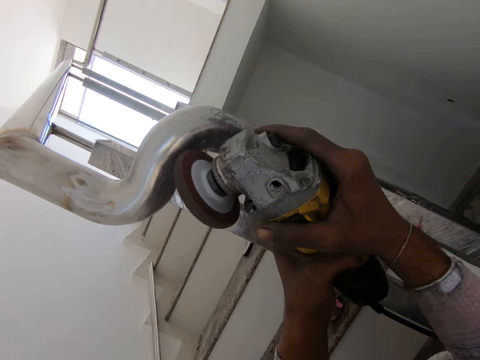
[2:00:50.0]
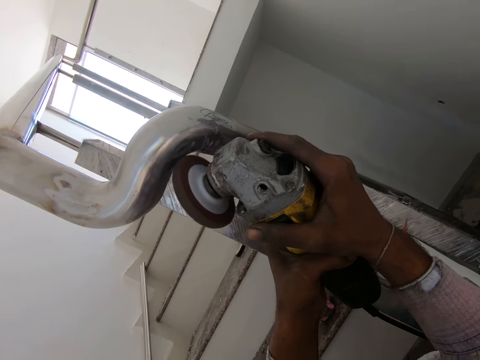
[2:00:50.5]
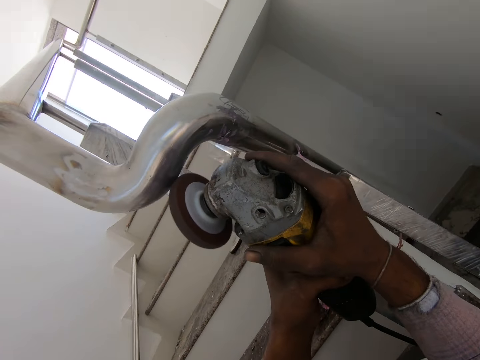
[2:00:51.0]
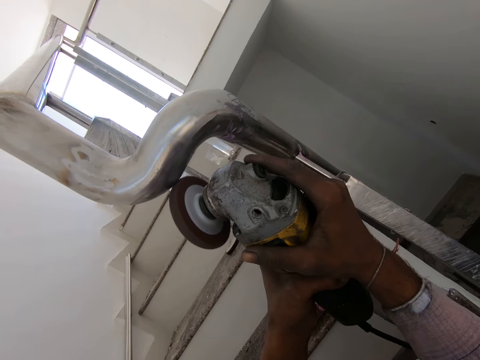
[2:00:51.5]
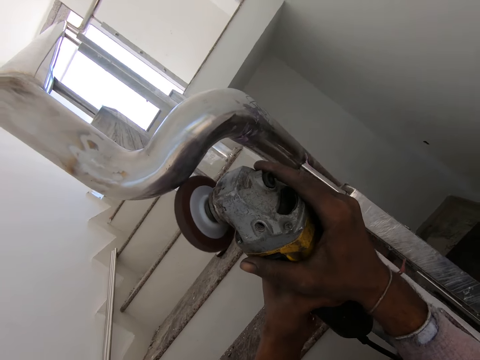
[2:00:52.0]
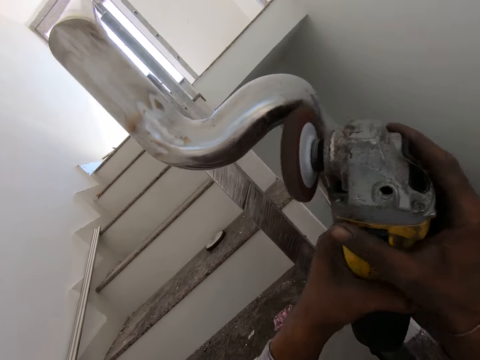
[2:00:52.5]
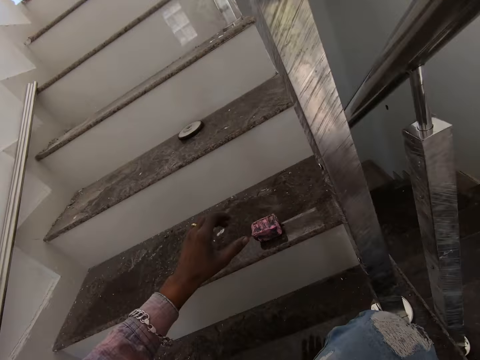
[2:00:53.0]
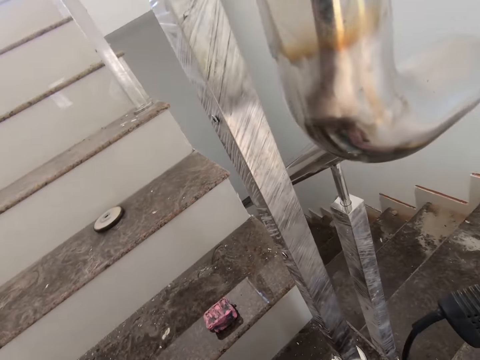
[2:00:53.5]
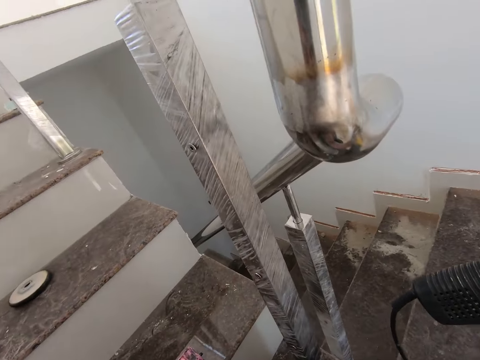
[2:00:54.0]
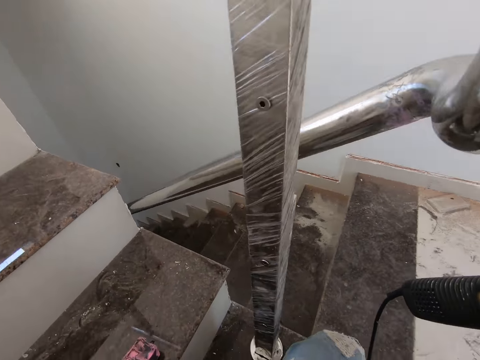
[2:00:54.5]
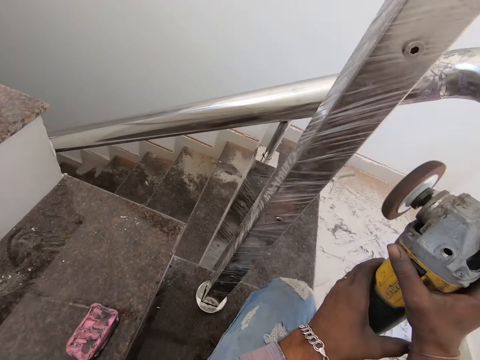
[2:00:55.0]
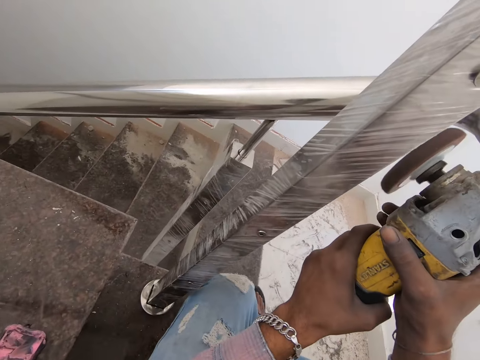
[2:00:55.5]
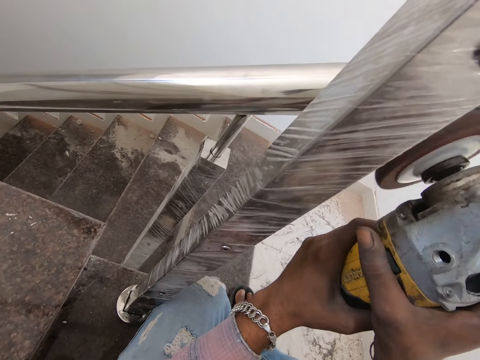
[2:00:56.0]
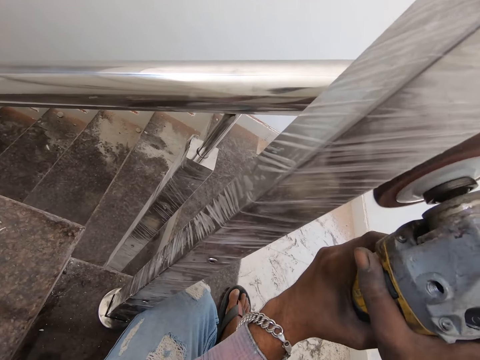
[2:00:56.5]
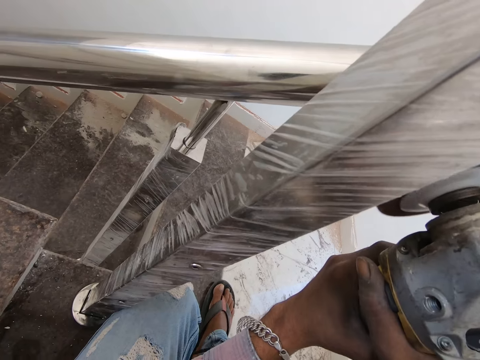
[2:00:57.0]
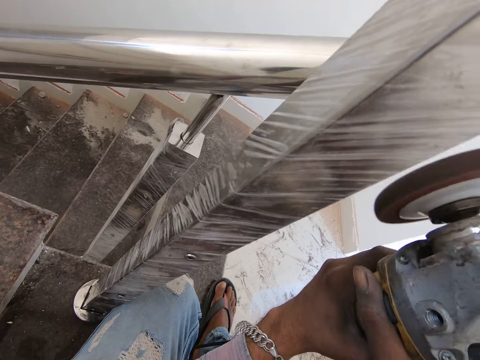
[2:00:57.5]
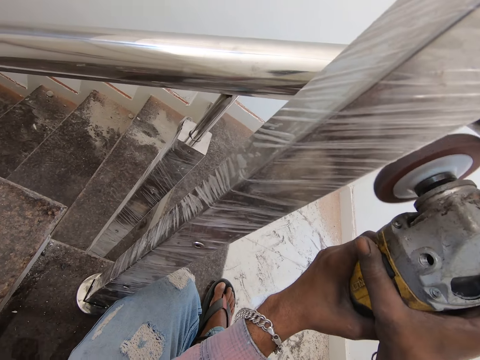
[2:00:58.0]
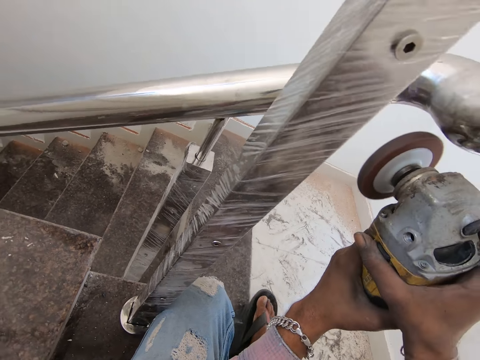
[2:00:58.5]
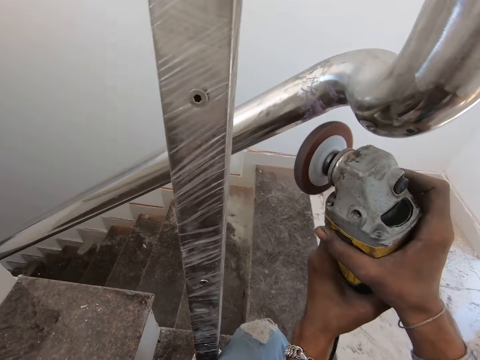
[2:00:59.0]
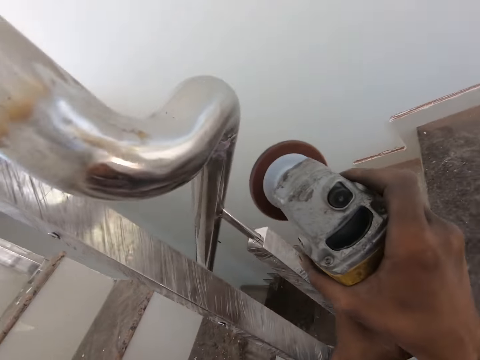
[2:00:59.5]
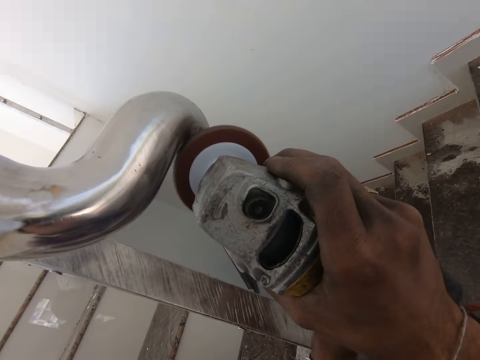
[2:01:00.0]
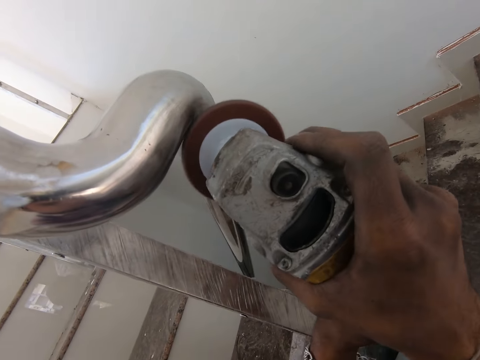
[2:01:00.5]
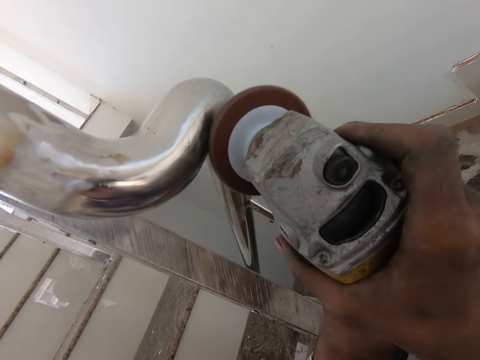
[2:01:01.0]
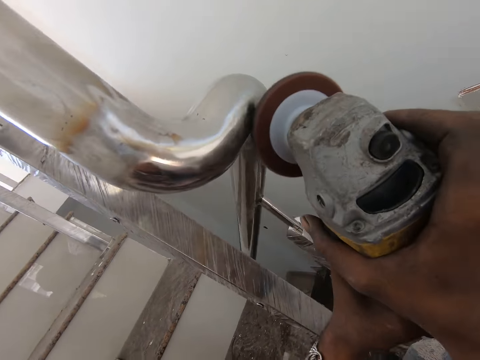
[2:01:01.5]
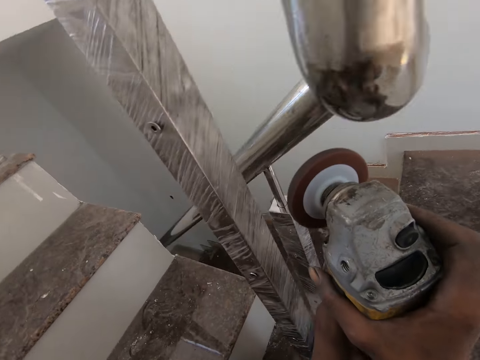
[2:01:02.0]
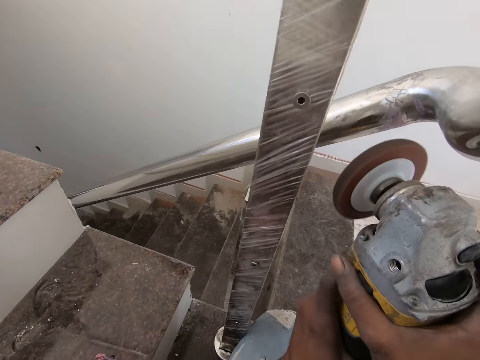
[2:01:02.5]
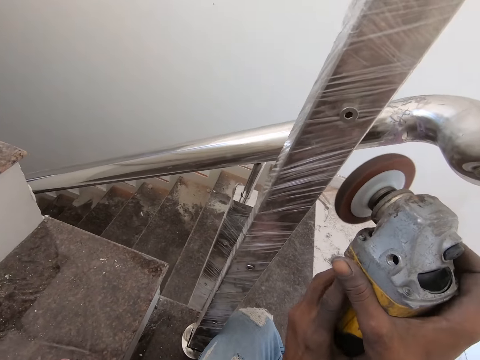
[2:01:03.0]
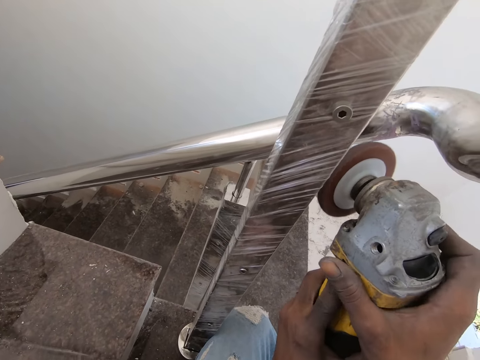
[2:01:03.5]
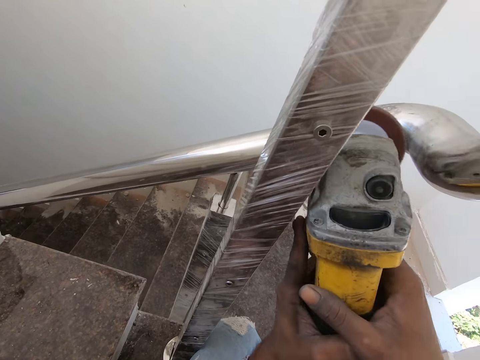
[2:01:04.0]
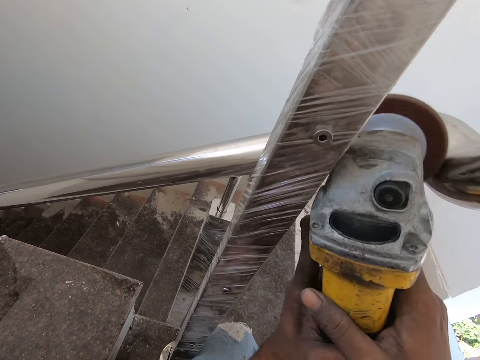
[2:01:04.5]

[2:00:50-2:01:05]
The camera wearer removes the angle grinder from the steel. They squat by the stair rail and polish the steel using the angle grinder.

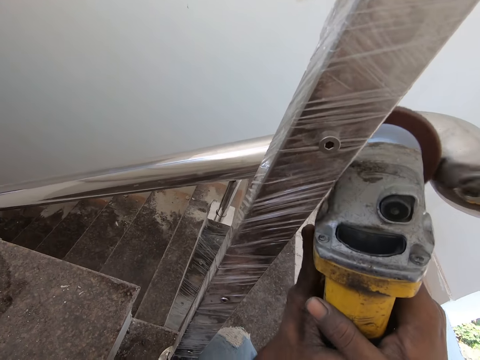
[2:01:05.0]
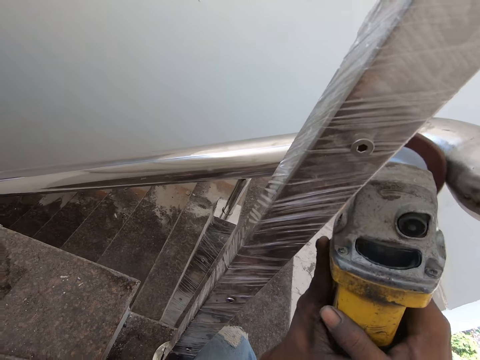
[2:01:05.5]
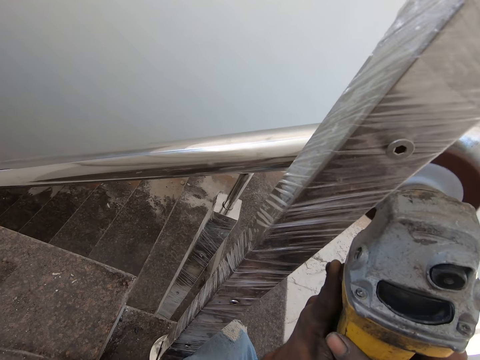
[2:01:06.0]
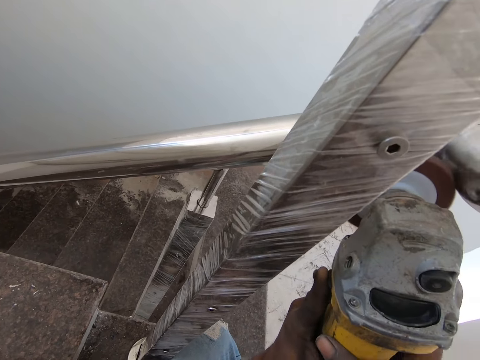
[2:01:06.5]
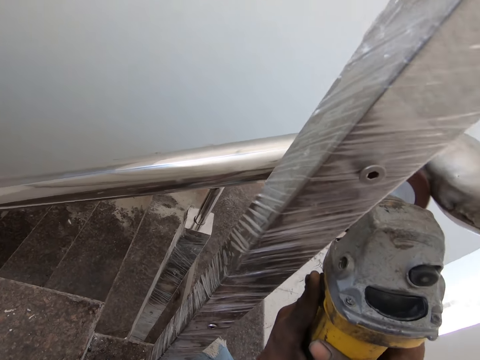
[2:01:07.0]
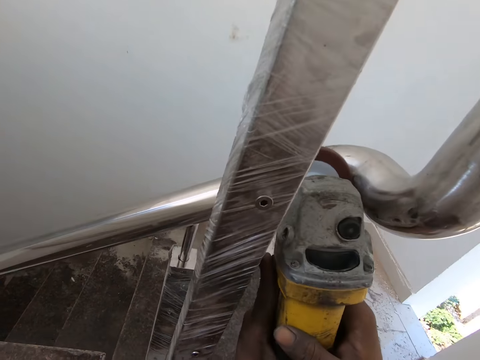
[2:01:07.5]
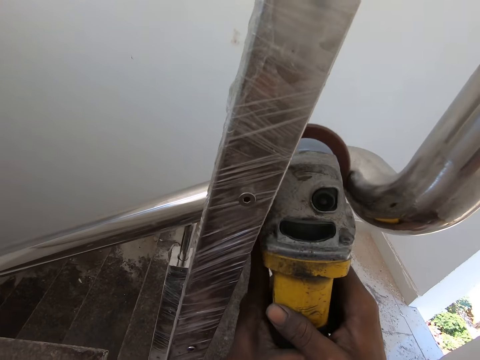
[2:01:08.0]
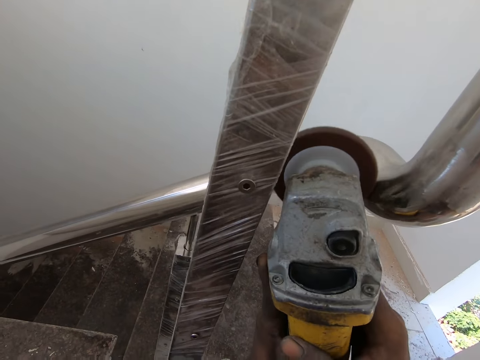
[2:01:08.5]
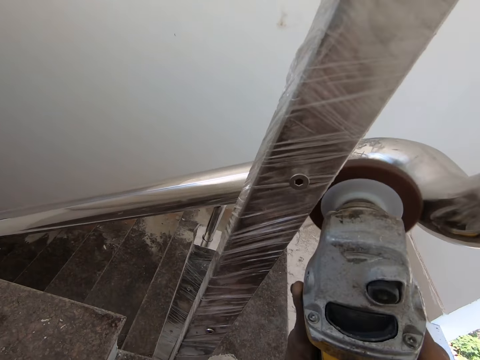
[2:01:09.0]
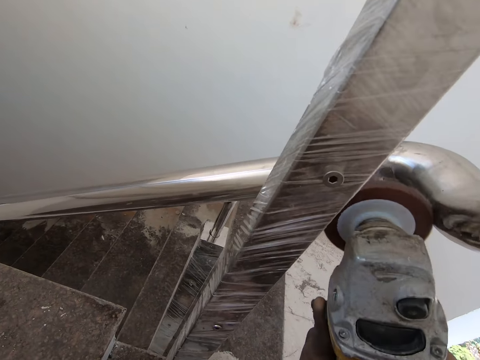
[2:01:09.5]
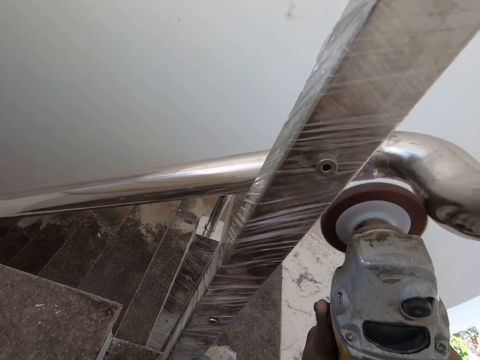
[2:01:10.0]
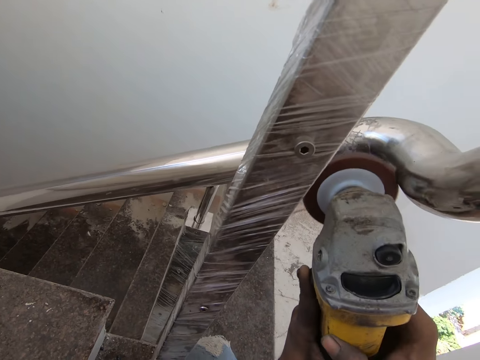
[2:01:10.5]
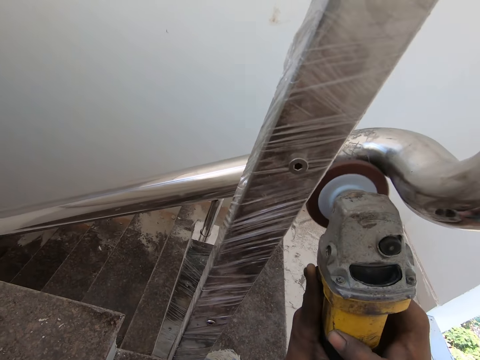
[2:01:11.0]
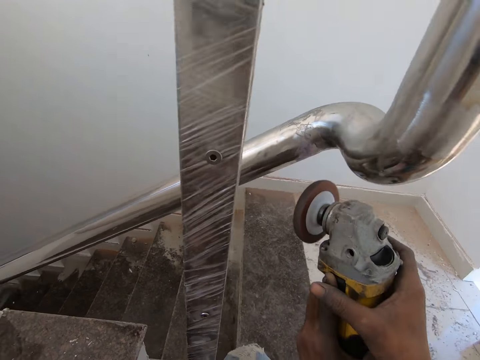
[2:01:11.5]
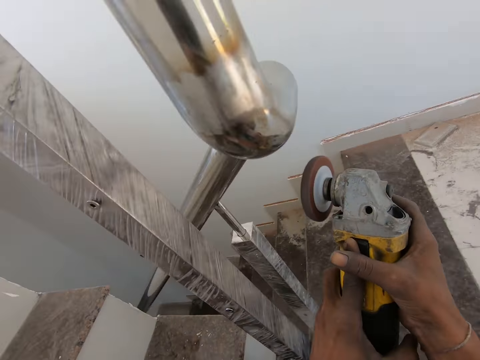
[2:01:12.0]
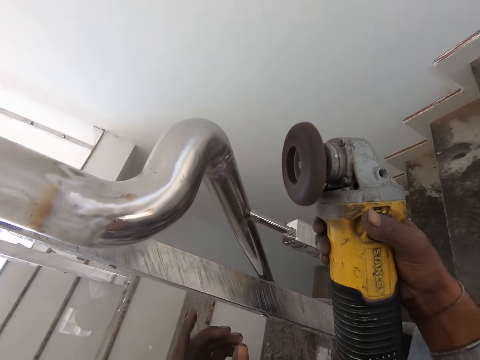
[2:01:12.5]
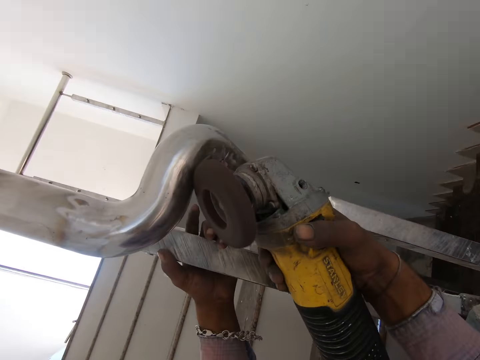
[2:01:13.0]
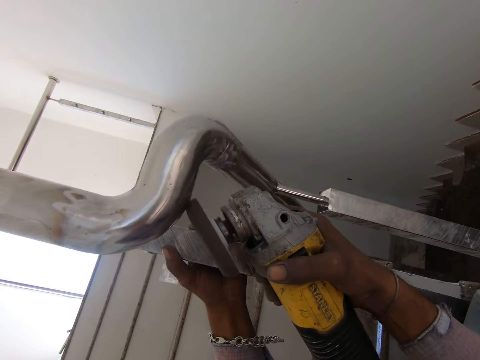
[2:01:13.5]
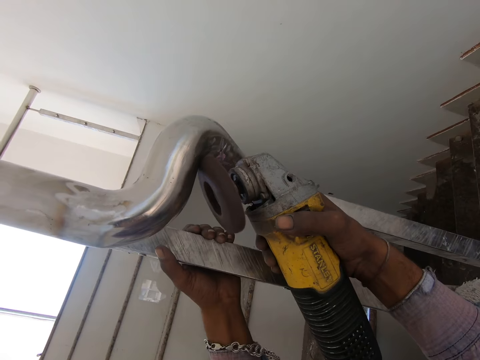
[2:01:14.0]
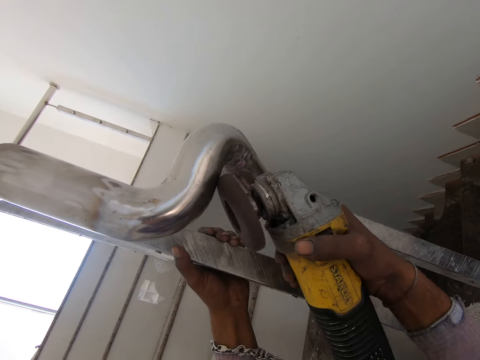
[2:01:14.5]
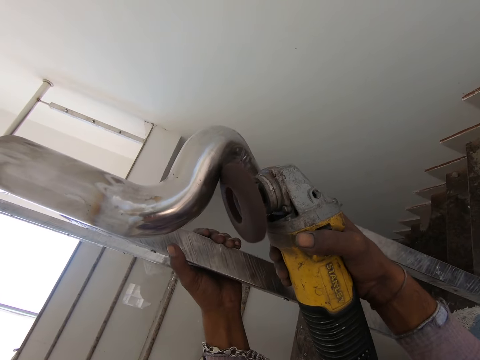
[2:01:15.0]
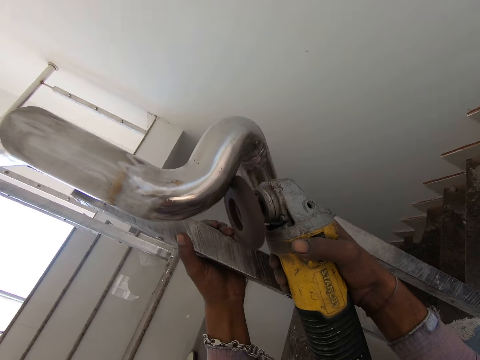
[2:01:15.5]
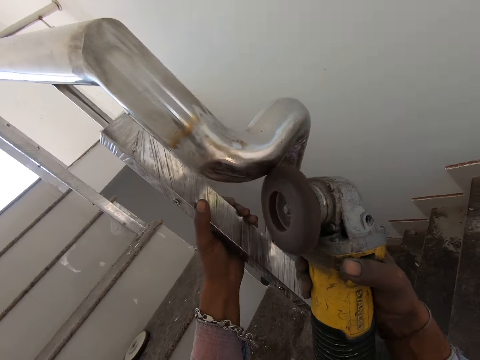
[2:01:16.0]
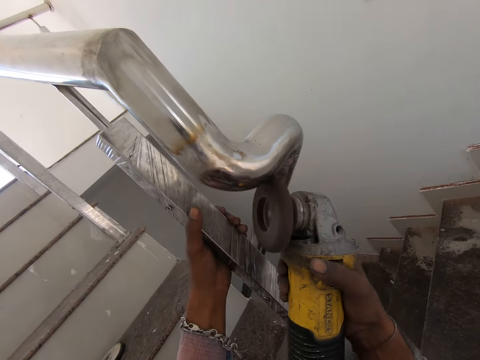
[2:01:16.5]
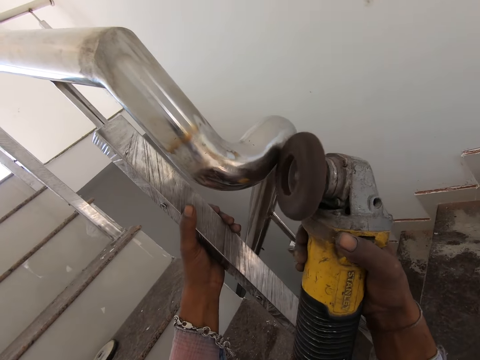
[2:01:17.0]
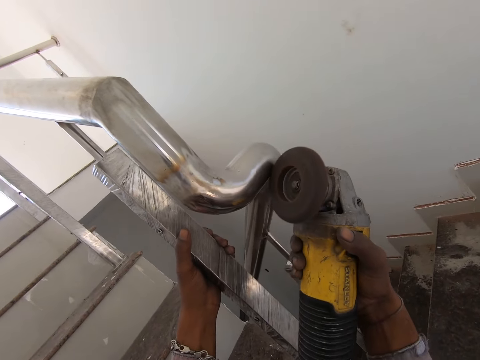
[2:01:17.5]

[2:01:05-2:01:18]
The camera wearer removes the angle grinder from the steel. They hold the steel with the left hand and polish the steel using the angle grinder.
